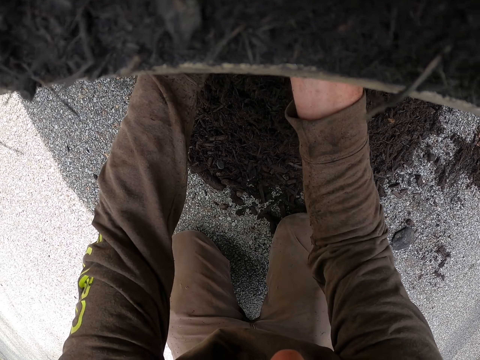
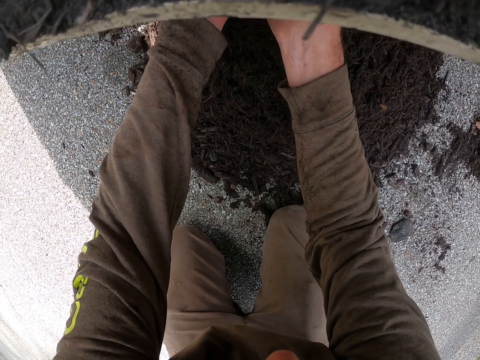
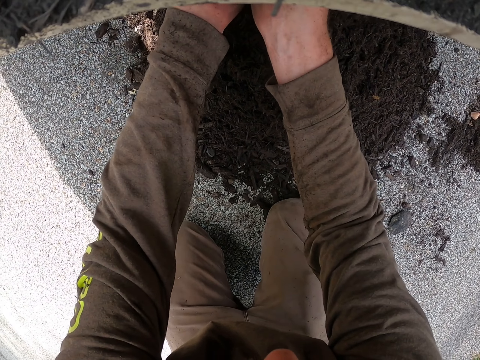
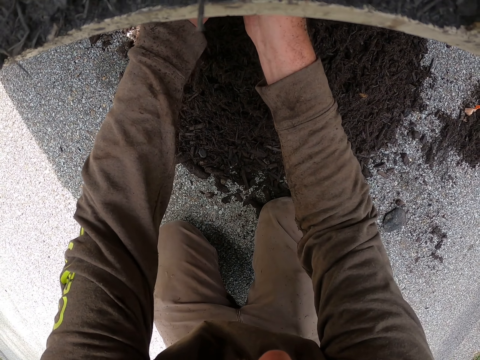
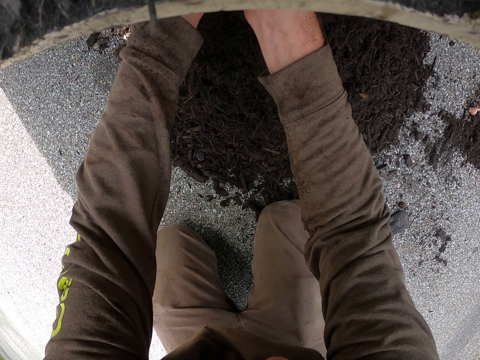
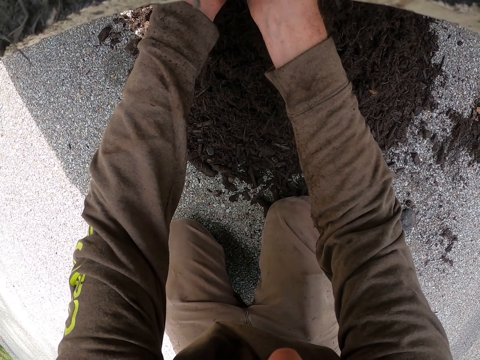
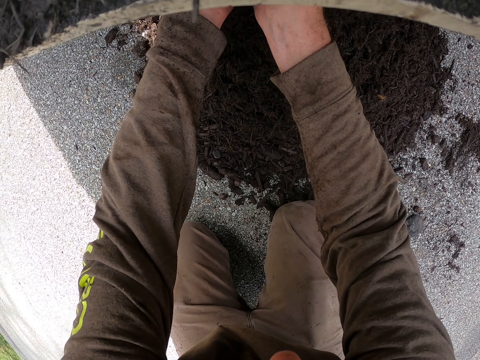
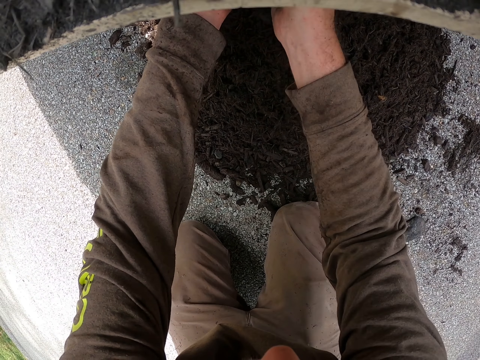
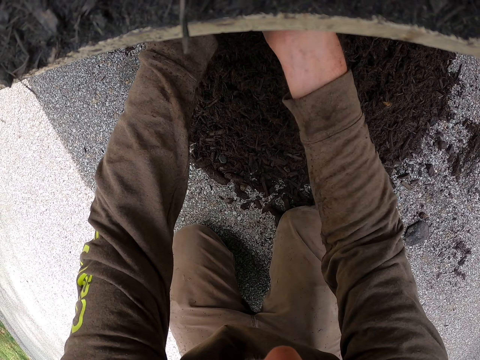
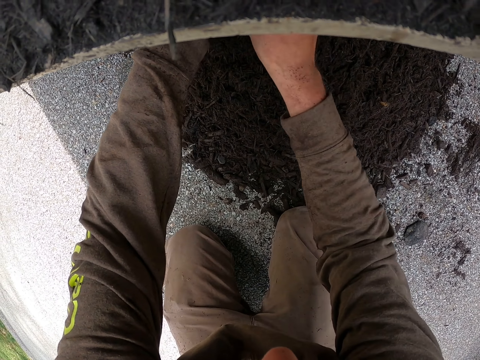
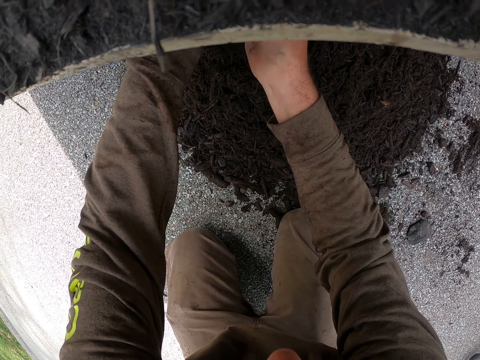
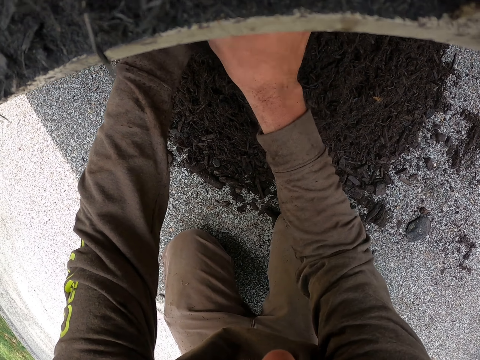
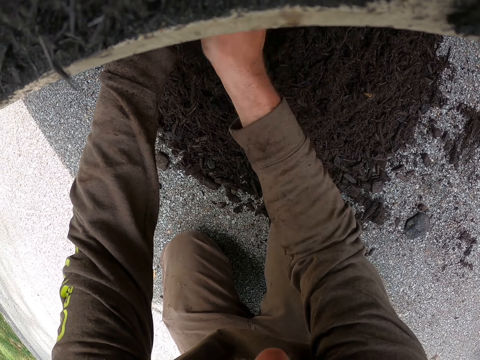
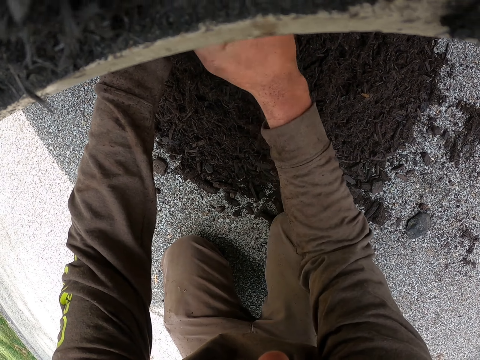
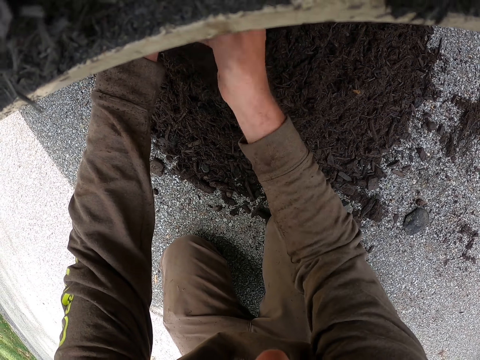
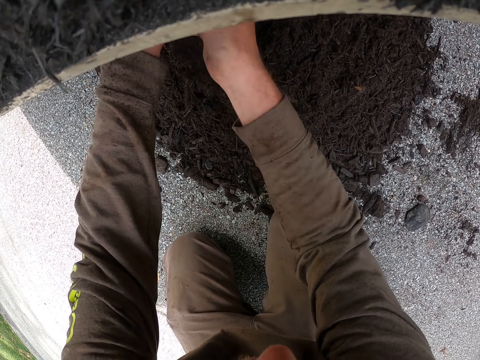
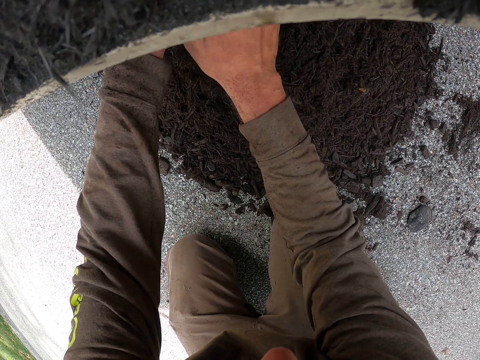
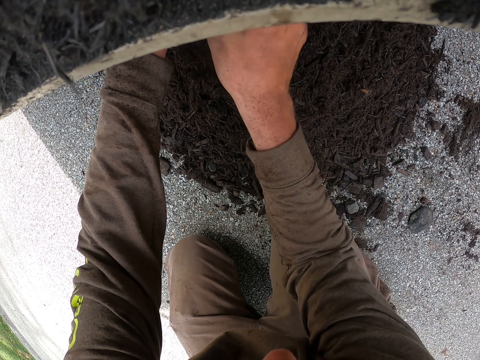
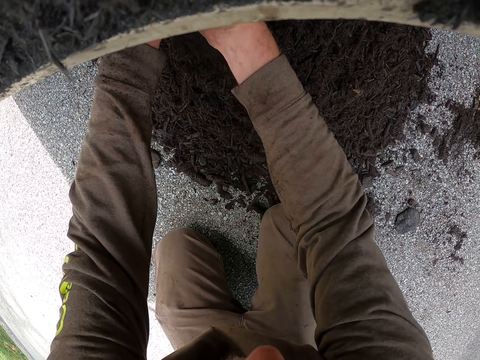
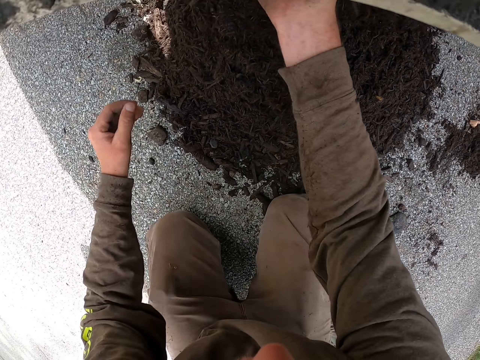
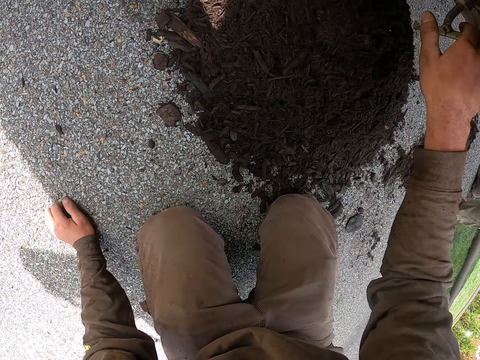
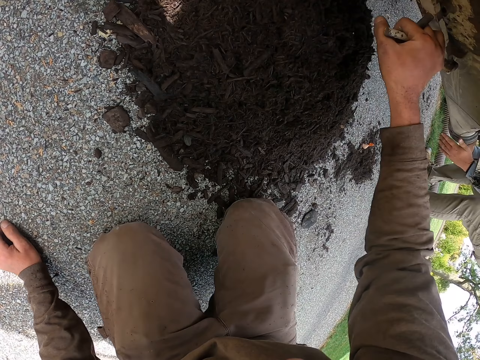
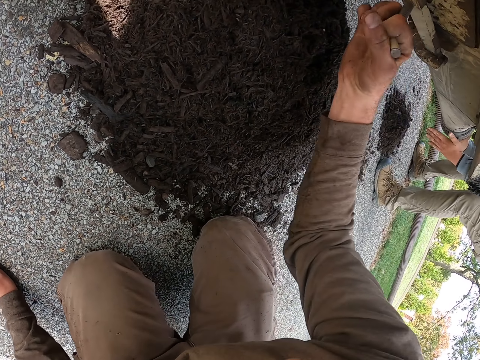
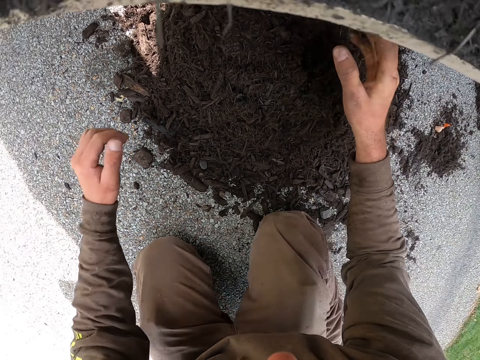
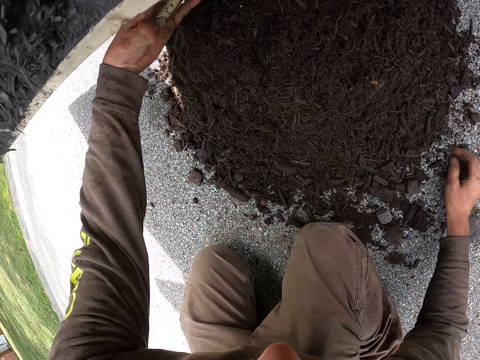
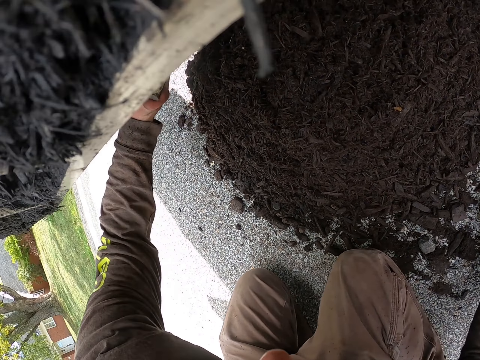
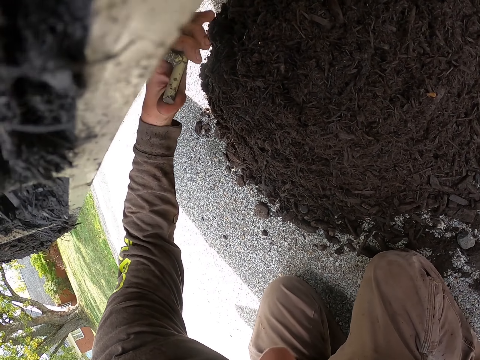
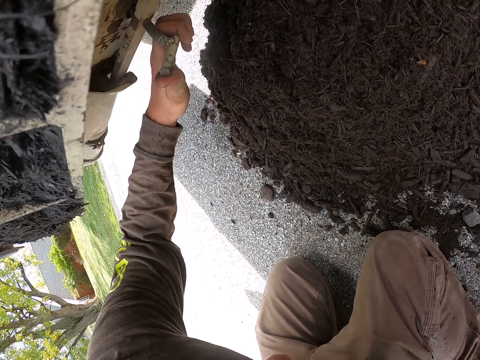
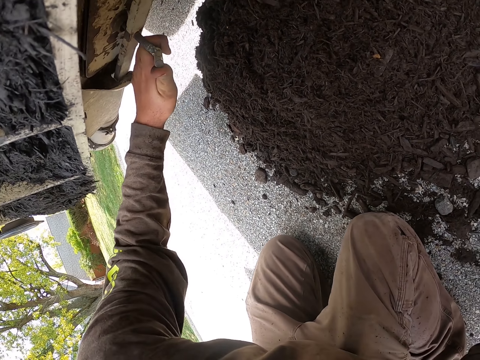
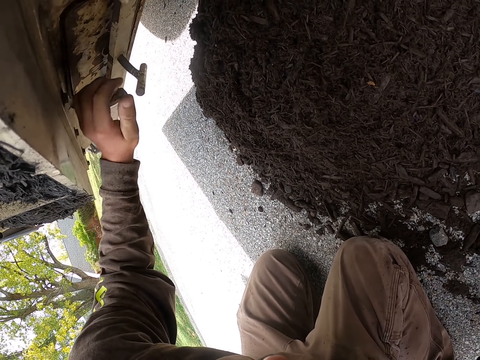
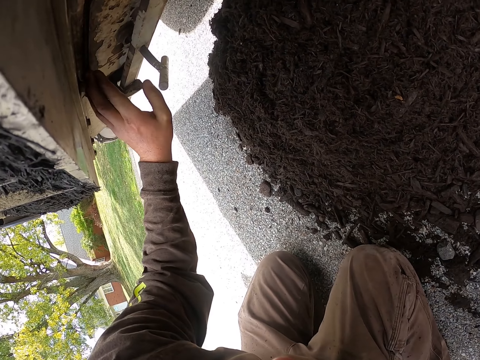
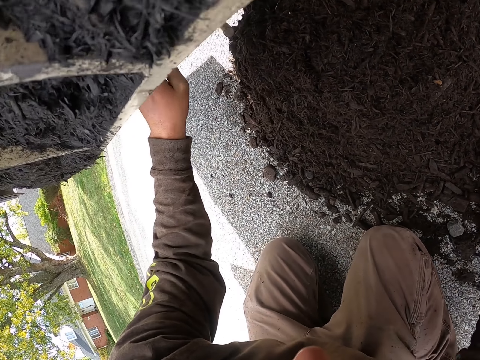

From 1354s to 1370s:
The camera wearer places the left hand on the ground. They close a metal on the vehicle. They fix something to the truck with the left hand. They tighten something with the left hand.

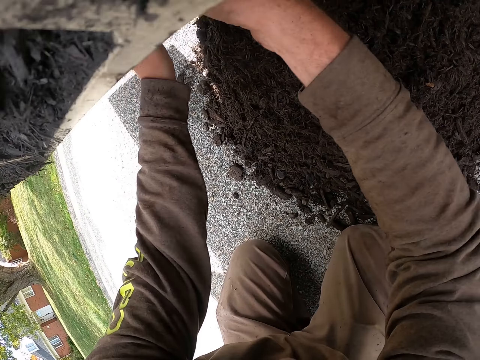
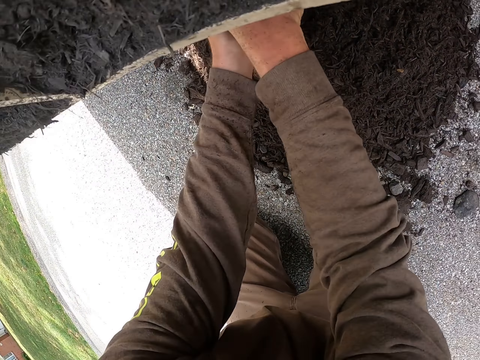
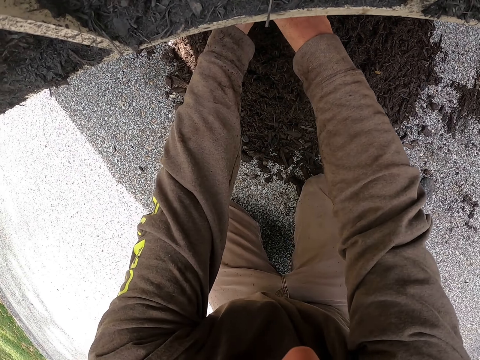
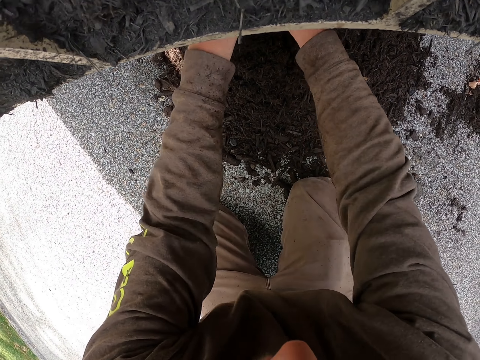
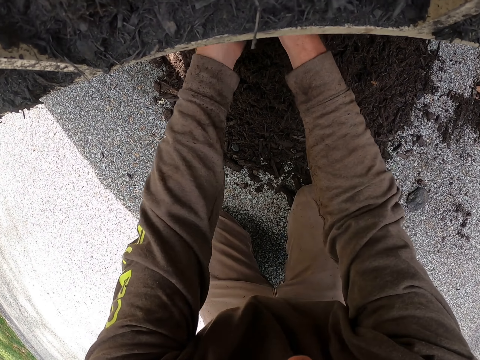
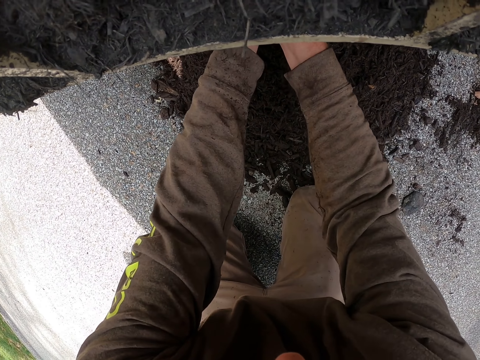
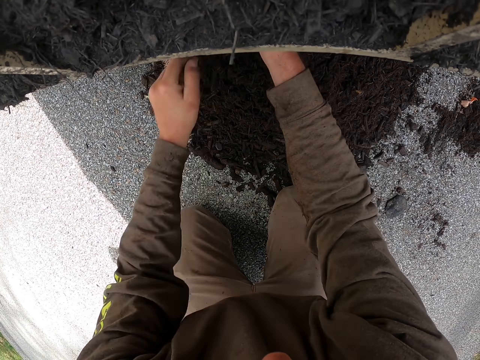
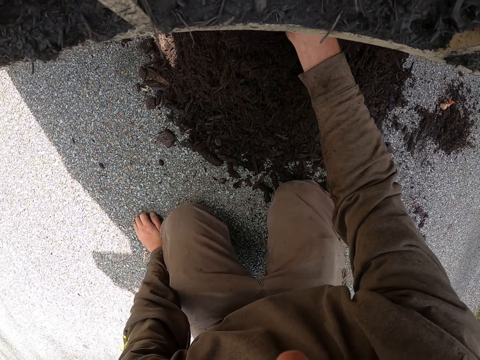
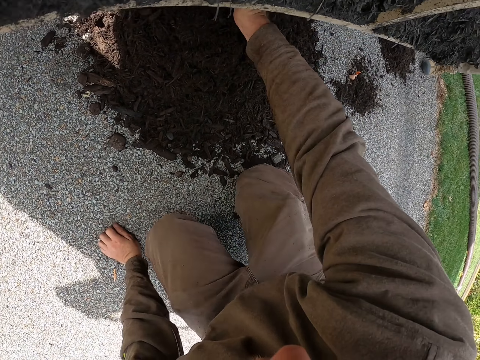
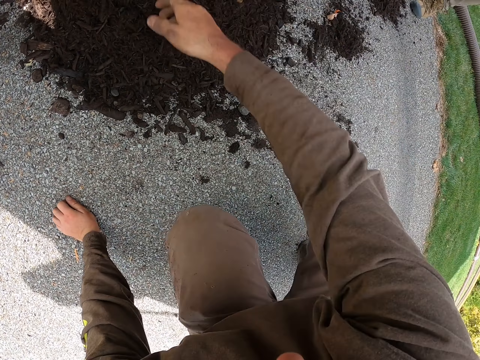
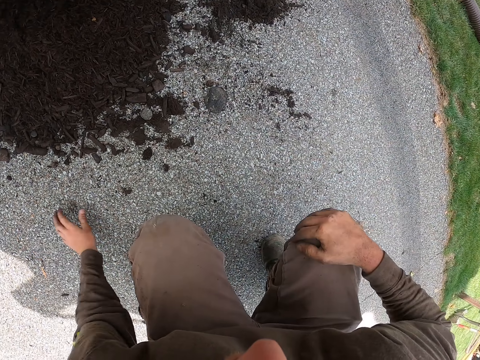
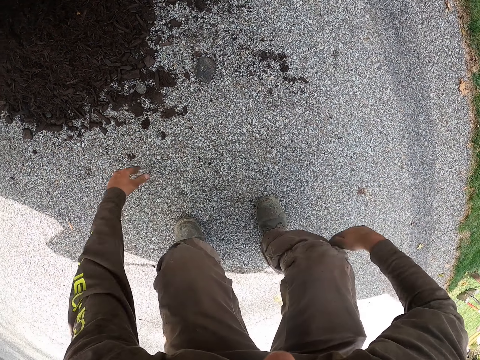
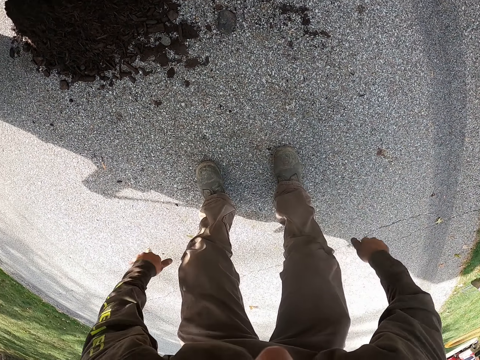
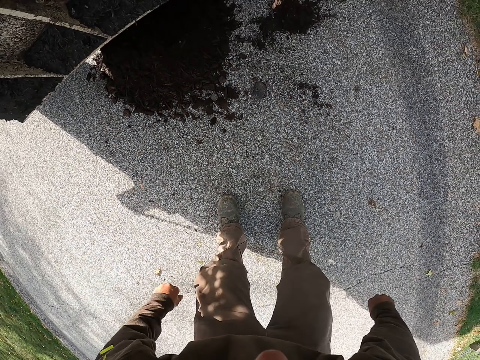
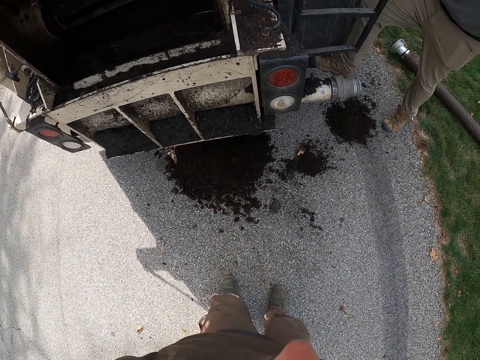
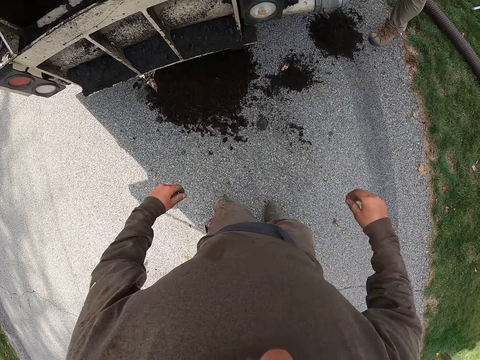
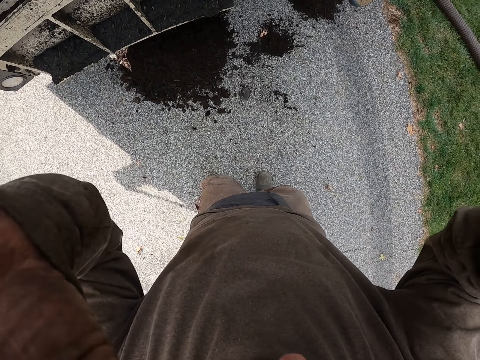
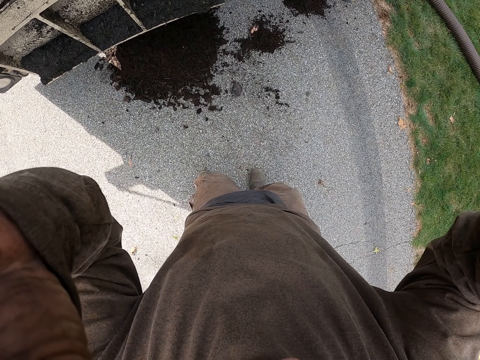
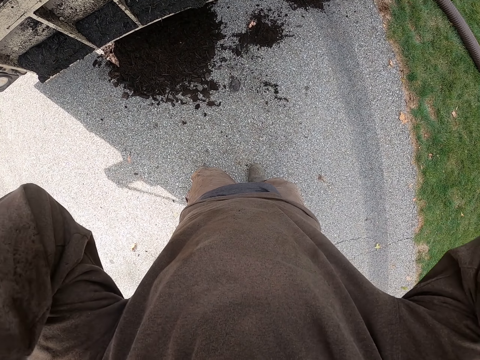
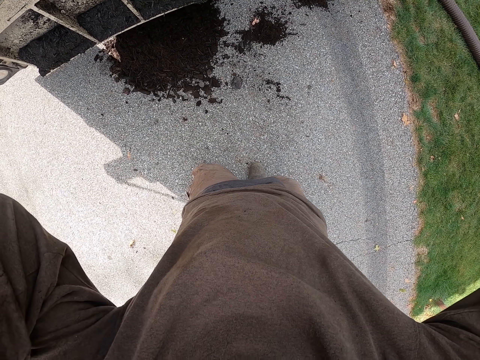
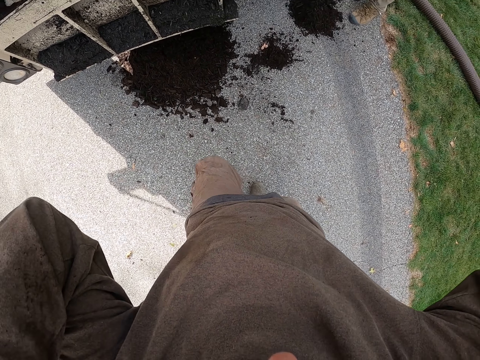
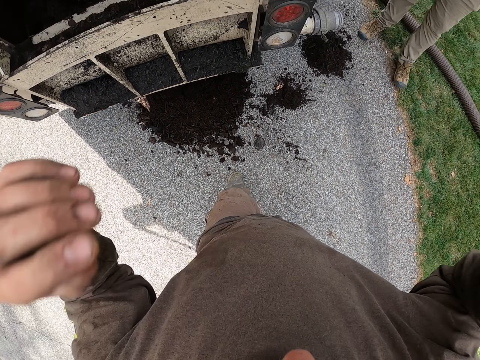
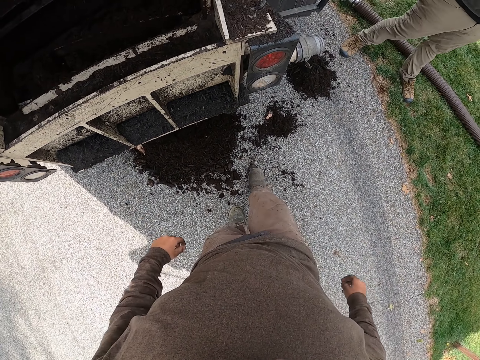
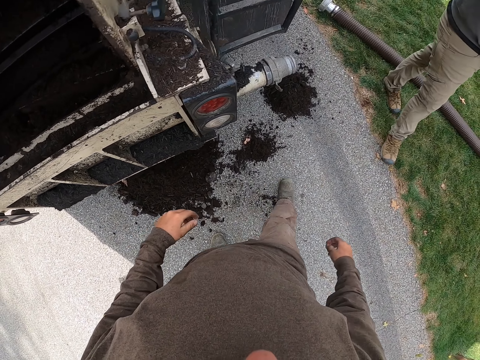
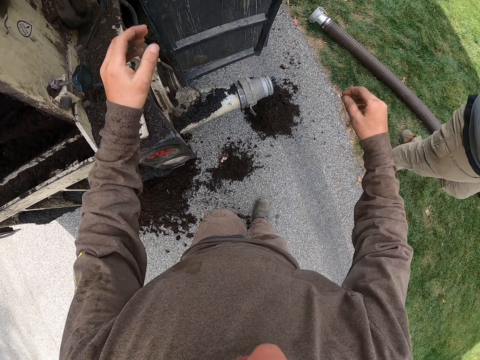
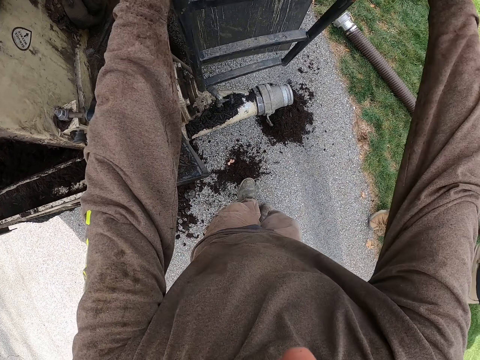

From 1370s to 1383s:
The camera wearer fixes something to the truck with both hands. They place the left hand on the ground. They place the right hand on the knee. They hold the right knee with the right hand. They stand up. They remove dirt from the trouser. They wipe the knees with both hands. They look at the lorry. They lift both hands. They adjust the camera with both hands. They kick the dirt on the ground. They move towards the truck.
